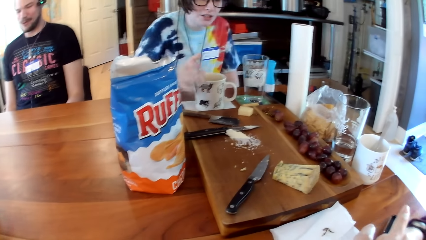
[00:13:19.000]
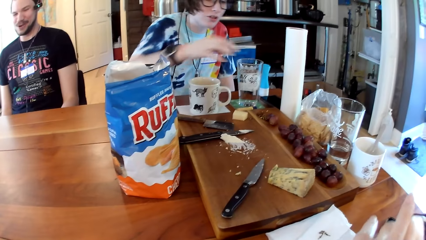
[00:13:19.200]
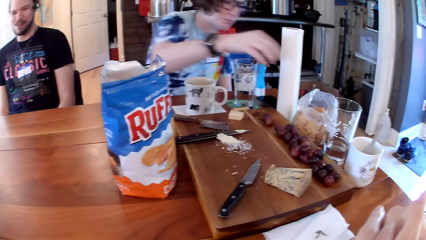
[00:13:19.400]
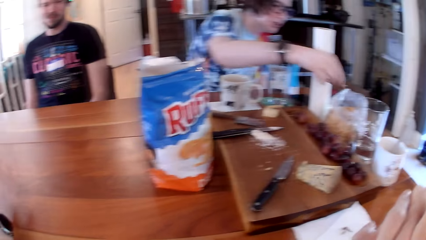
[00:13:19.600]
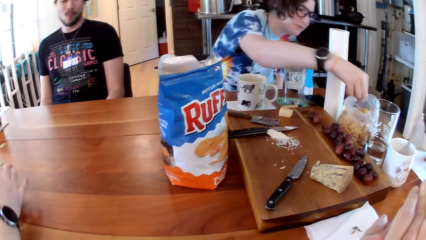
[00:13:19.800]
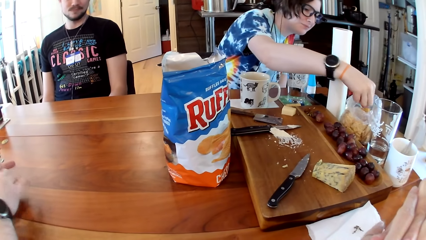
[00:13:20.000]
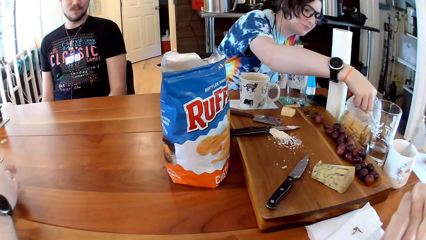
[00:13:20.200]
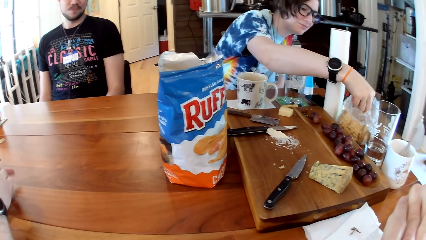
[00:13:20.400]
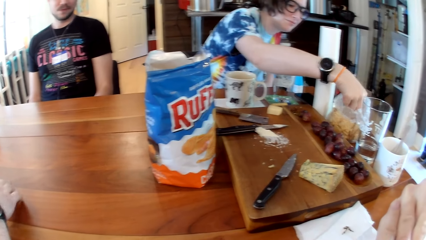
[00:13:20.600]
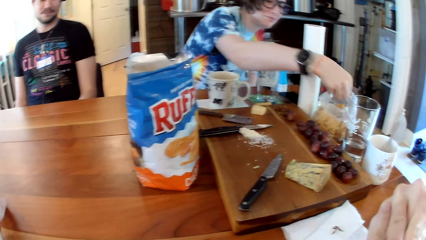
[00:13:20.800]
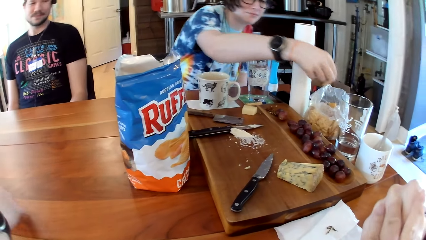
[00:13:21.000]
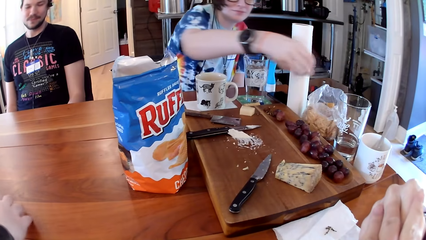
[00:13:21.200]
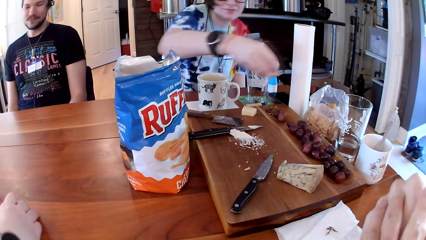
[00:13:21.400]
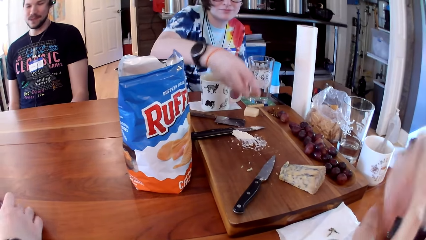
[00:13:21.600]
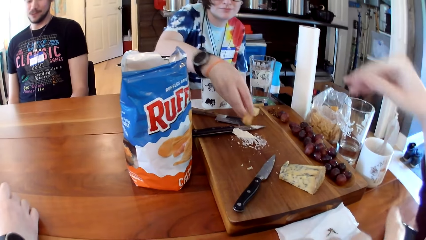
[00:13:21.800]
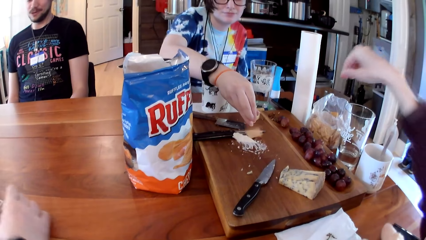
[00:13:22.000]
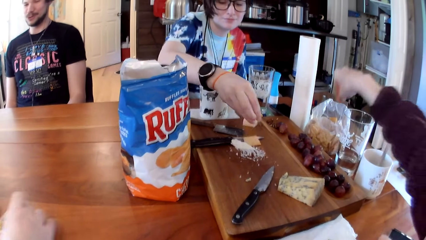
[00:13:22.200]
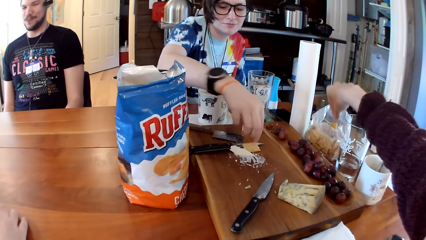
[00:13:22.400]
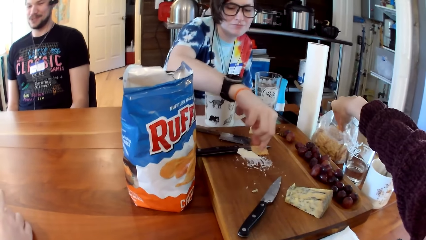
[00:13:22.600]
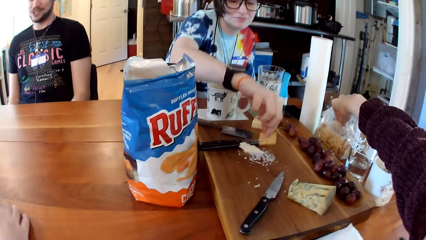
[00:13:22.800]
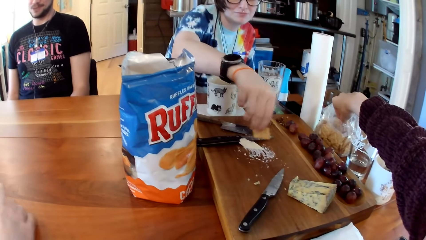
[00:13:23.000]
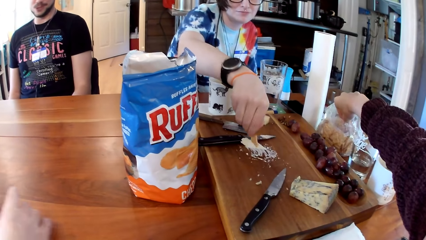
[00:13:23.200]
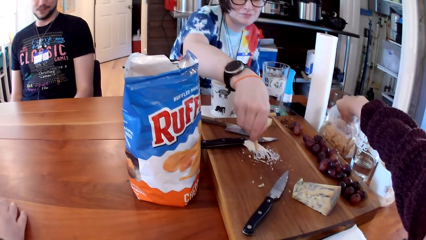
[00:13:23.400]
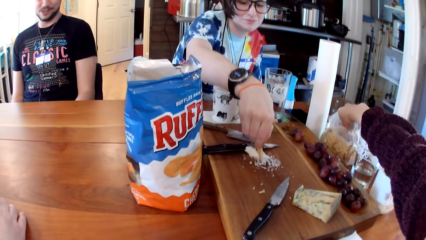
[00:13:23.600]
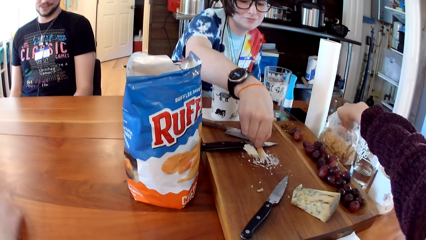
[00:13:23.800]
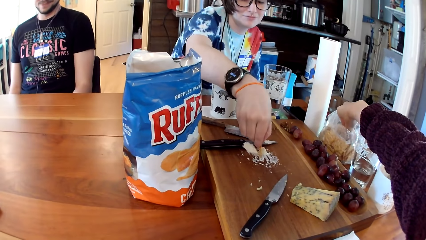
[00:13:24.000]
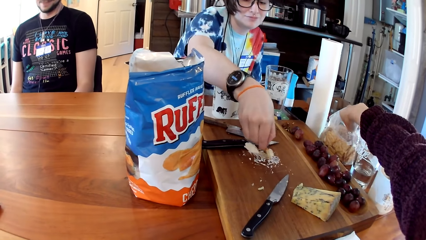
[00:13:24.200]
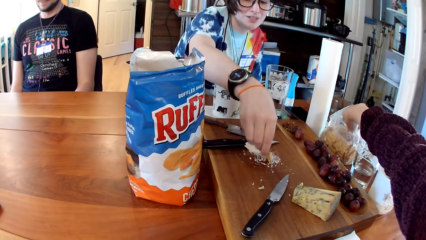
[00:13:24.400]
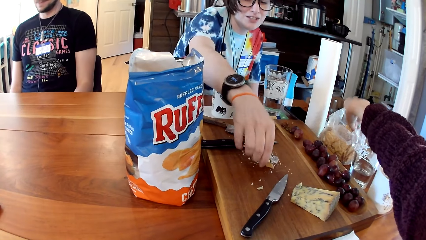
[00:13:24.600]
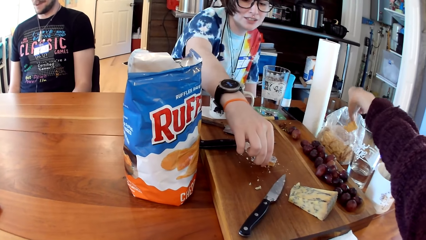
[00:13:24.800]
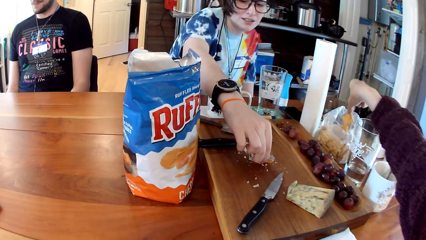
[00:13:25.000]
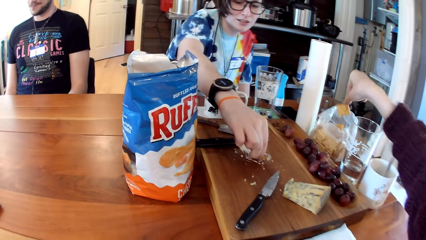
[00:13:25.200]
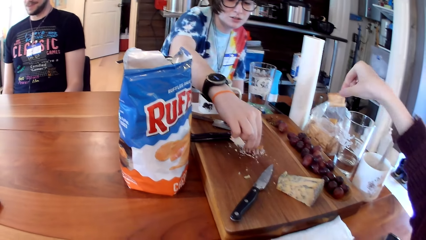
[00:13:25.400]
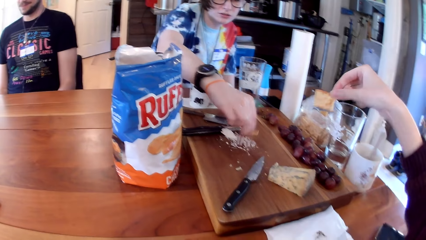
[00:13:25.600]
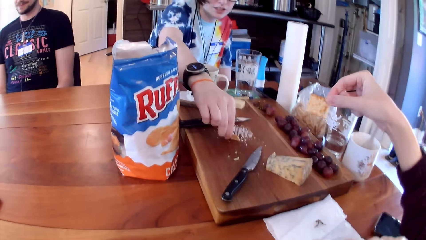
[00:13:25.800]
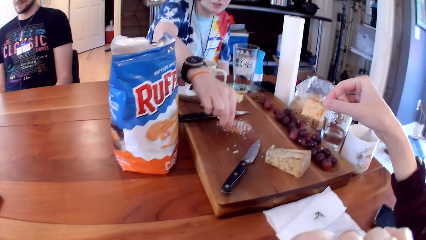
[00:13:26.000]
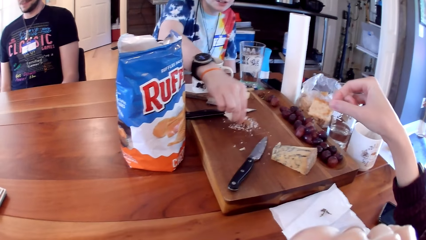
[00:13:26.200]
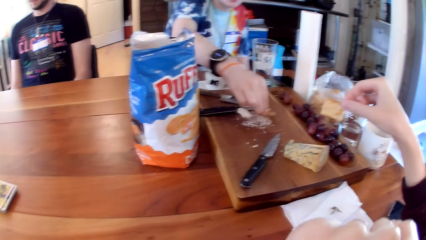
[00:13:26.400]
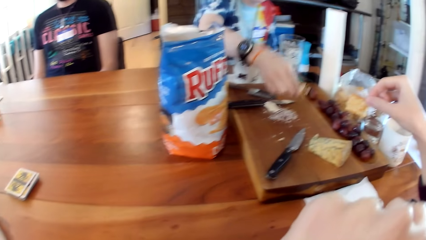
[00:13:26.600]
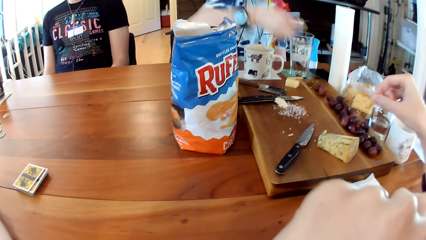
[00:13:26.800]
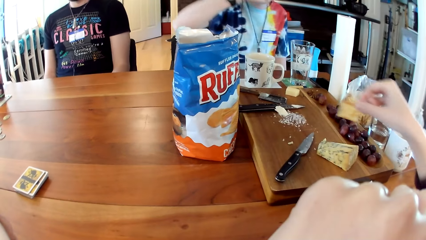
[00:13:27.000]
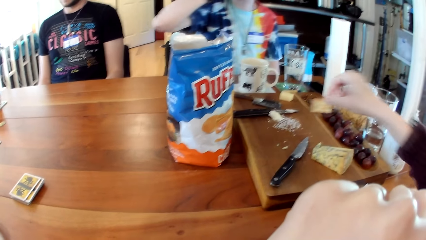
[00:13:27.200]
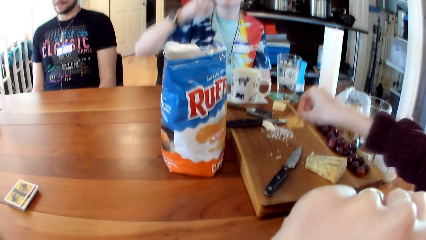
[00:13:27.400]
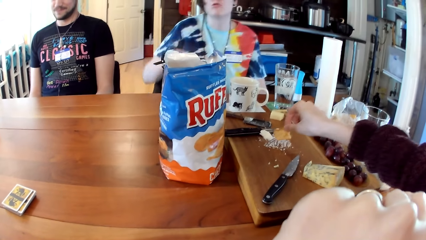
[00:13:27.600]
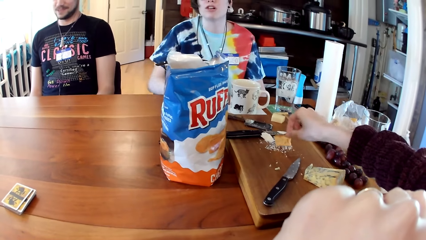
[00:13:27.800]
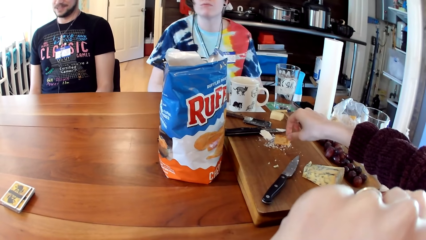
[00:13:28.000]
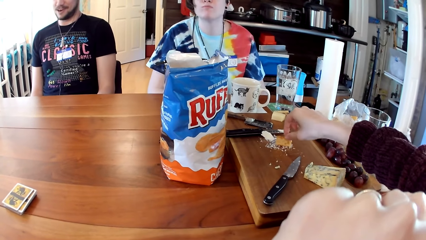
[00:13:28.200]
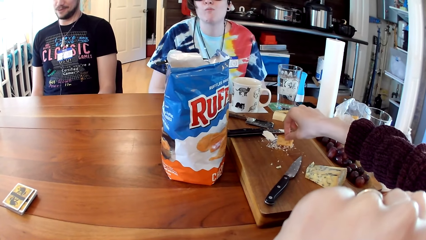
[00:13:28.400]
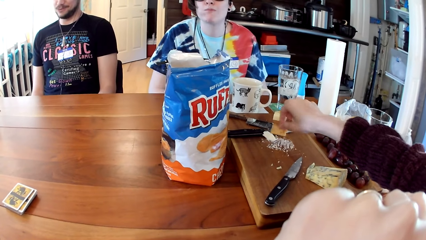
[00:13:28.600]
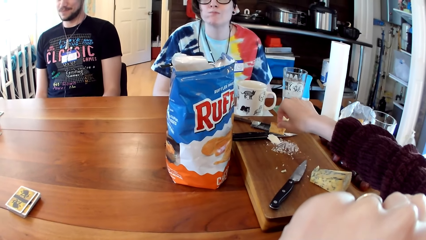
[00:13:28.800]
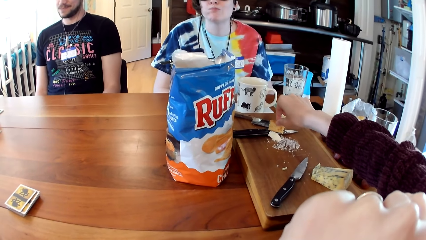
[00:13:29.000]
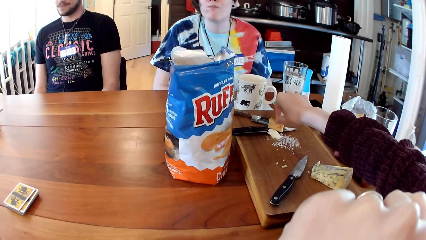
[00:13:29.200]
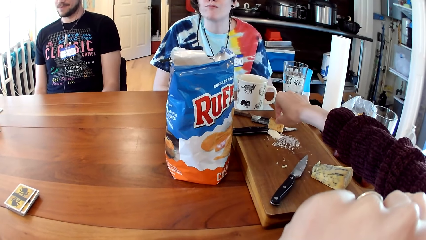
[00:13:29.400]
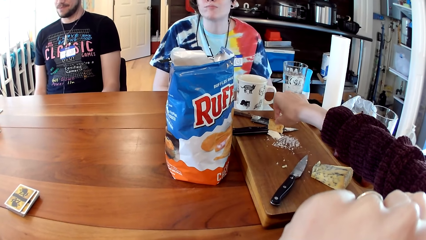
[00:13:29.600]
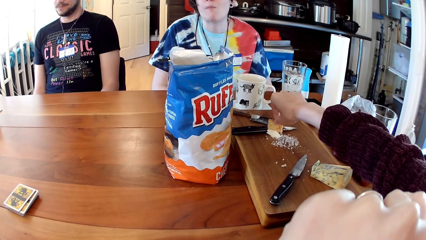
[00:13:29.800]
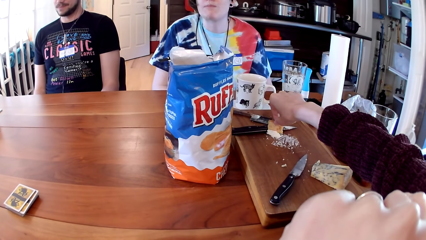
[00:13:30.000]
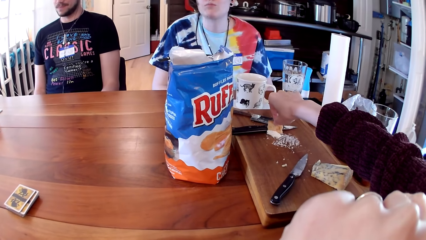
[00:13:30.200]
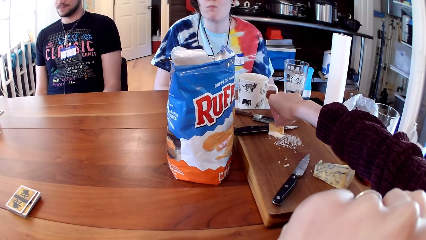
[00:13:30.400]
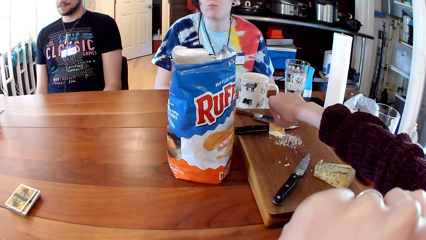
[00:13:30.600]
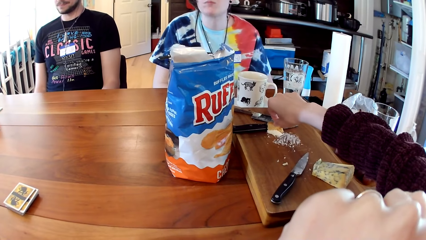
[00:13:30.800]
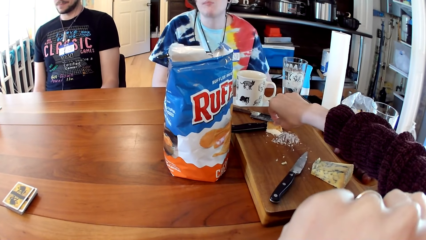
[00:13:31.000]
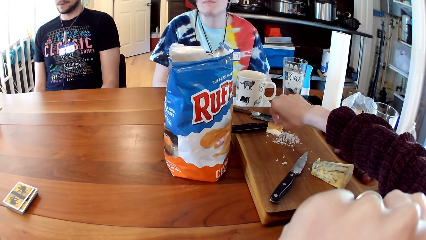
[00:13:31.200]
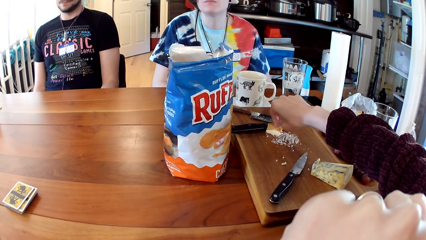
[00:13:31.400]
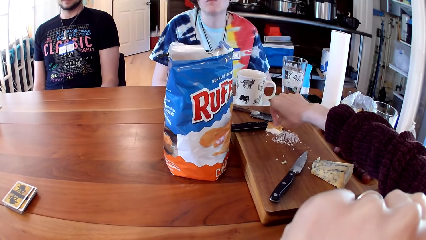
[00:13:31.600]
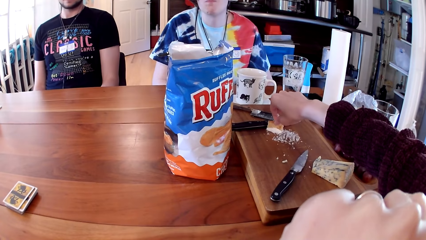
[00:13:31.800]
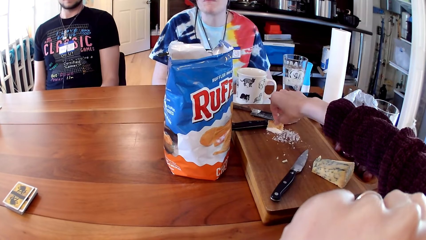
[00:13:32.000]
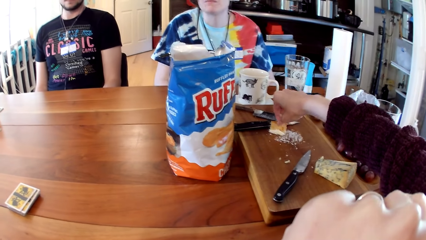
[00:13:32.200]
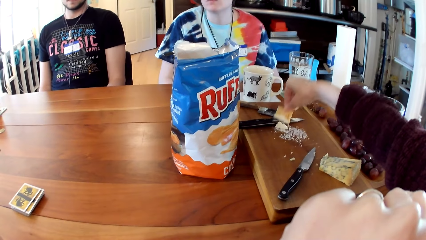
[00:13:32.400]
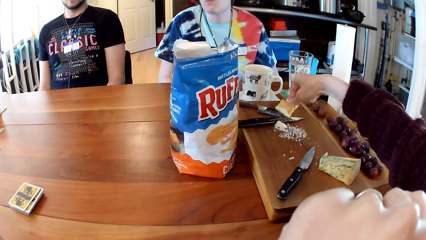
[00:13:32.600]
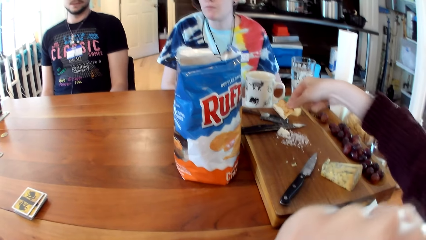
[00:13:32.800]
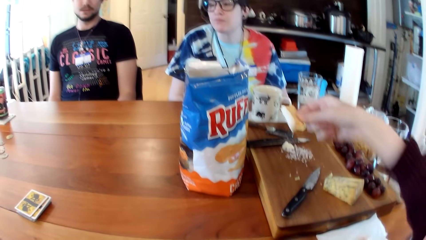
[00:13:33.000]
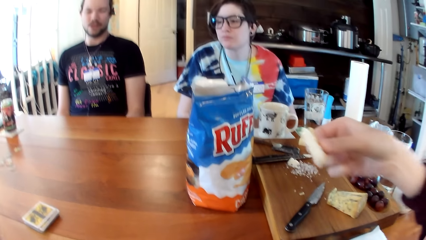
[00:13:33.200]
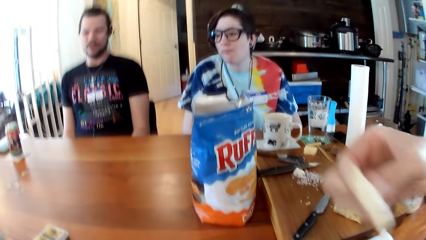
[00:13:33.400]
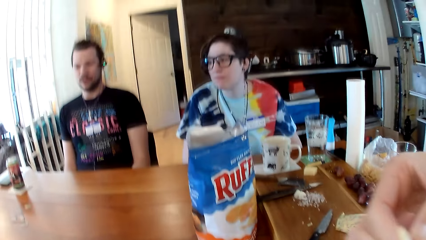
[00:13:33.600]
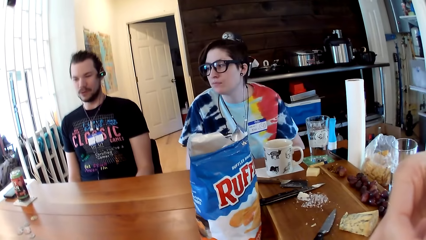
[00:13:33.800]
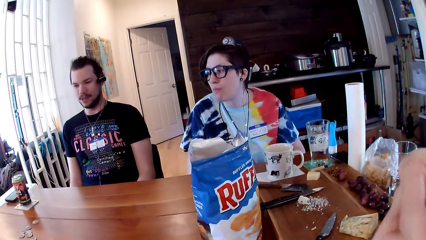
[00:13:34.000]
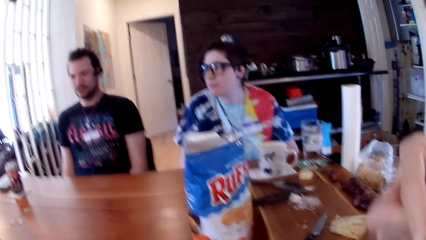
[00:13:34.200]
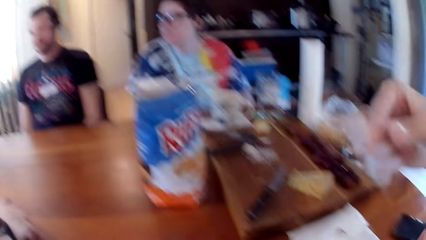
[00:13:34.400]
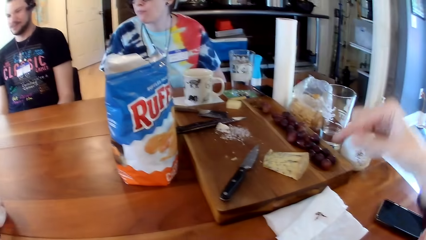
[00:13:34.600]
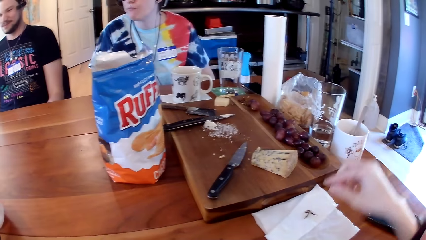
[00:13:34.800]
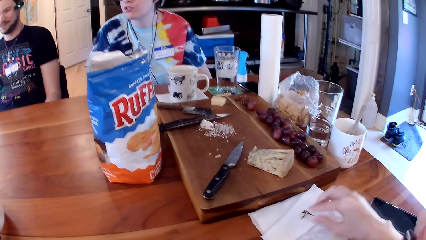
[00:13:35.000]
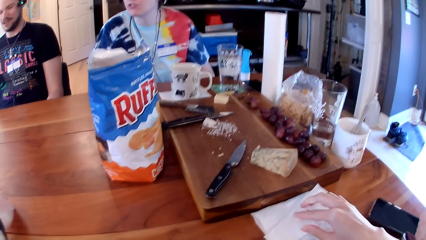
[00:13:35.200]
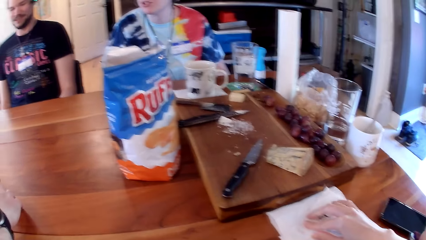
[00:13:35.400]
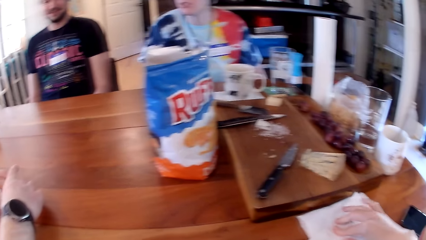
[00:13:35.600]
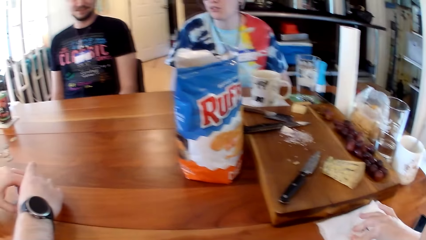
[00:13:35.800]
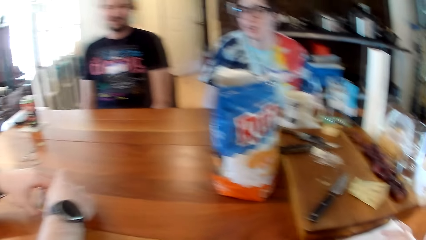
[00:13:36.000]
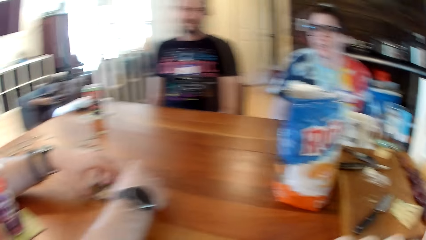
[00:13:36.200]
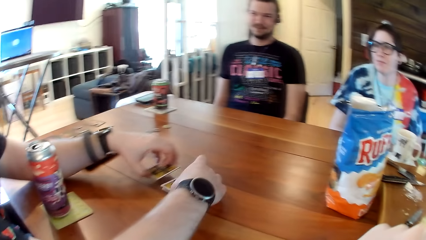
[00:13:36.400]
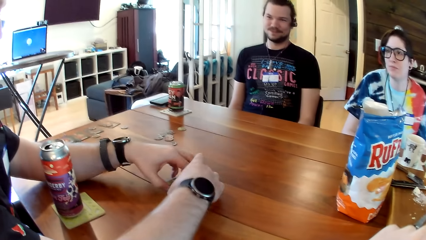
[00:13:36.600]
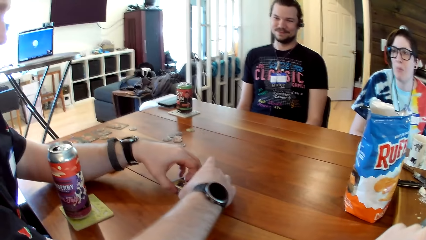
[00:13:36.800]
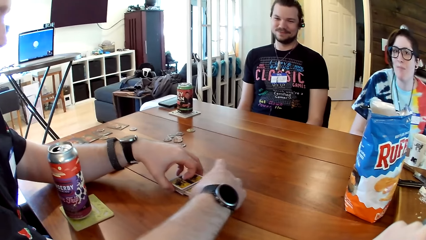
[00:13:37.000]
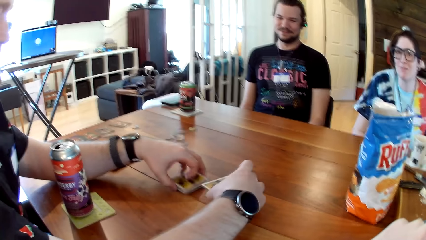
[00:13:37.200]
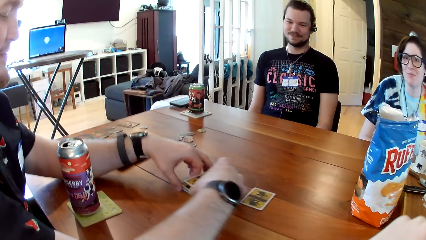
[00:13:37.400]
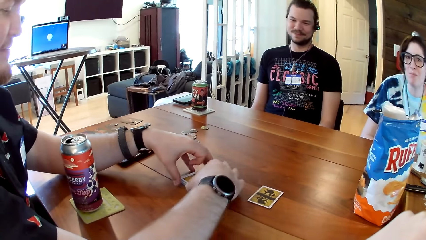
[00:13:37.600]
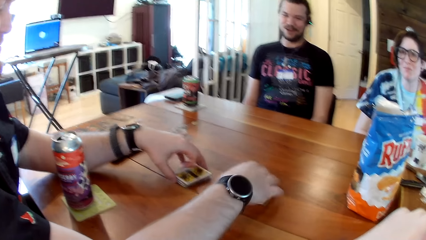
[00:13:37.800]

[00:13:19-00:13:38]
The camera wearer looks around. A woman picks a cracker from the bag on the table with her right hand. A man drops the cards on the table with his right hand, and shuffles the cards on the table with both hands. The woman drops the cracker on the cutting board with her right hand, and picks the cracker from the cutting board with her right hand. The camera wearer picks a cracker from the bag on the table with her right hand. The woman scrapes some butter from the cutting board with the cracker in her right hand, and puts the cracker in her mouth with her right hand. The camera wearer touches the cutting board with the cracker in her right hand. She dips food in something. She scrapes some butter on the cutting board with the cracker in her right hand. She puts the cracker in her mouth with her right hand. She eats. The man shuffles the cards on the table with both hands. The camera wearer touches the paper towel on the table with her right hand. She wipes her hands in the serviette. She looks around.
